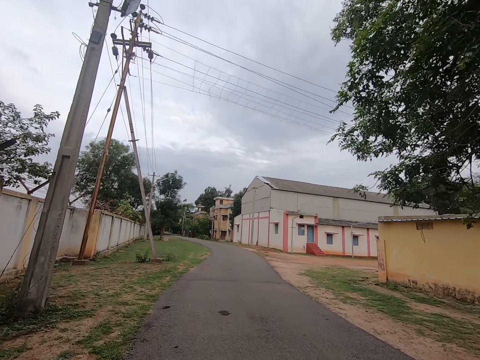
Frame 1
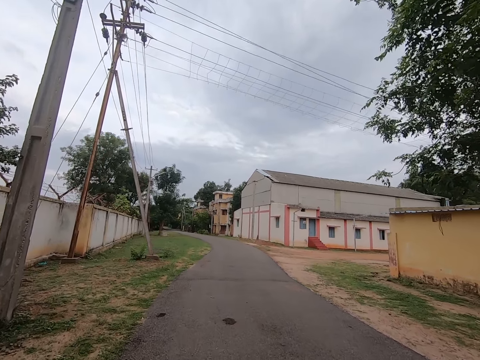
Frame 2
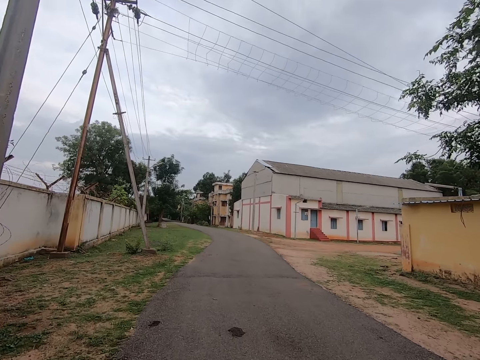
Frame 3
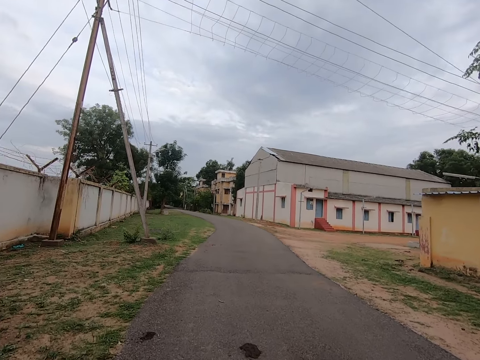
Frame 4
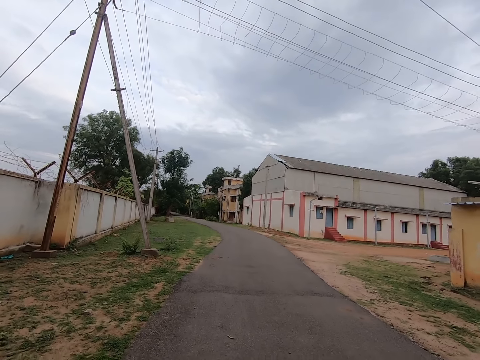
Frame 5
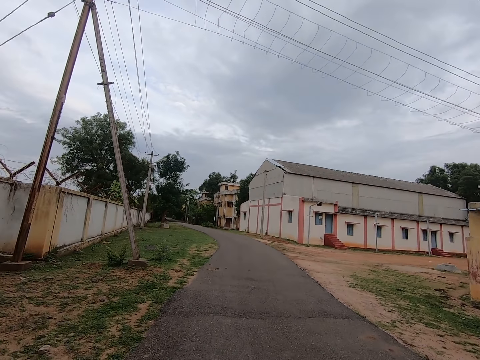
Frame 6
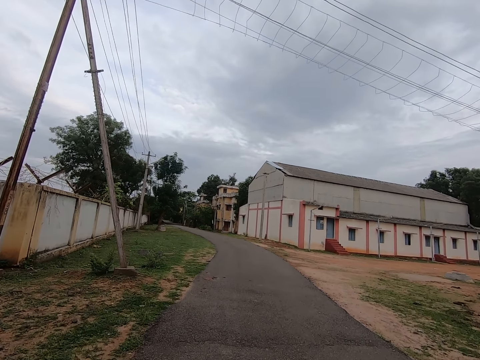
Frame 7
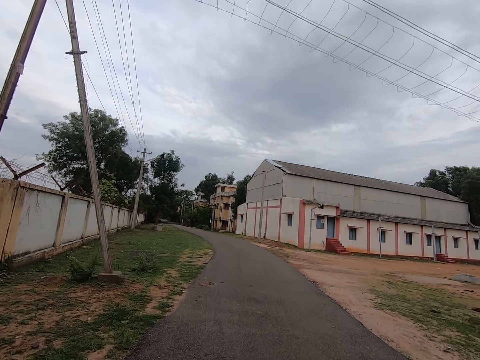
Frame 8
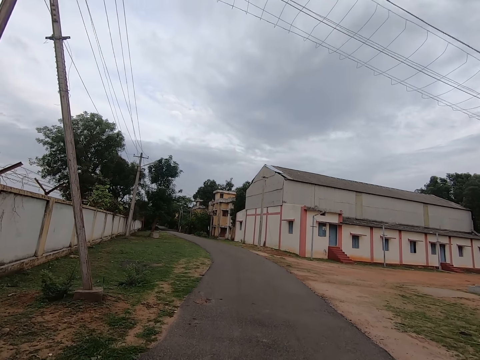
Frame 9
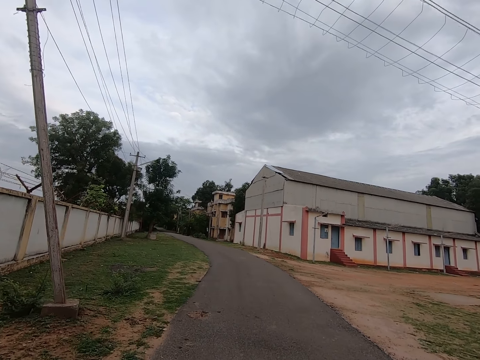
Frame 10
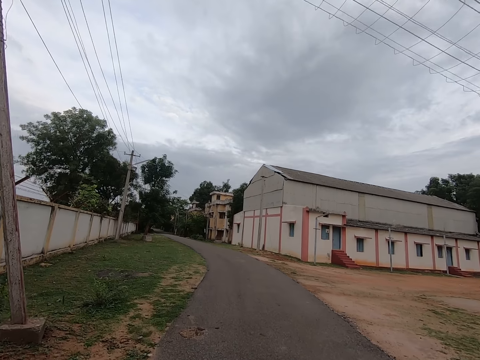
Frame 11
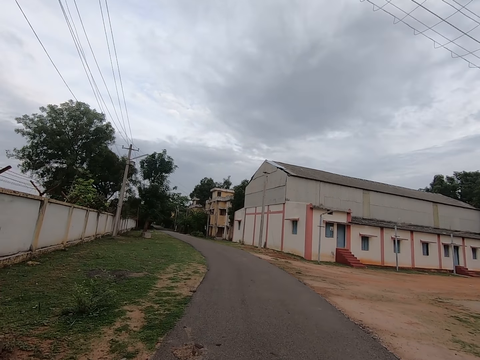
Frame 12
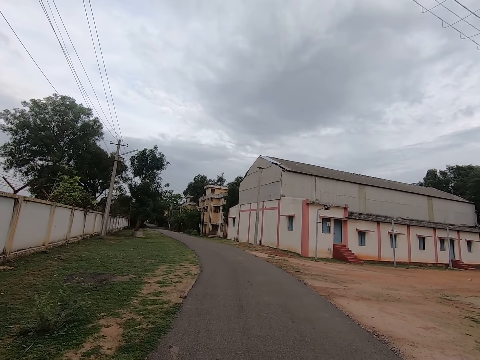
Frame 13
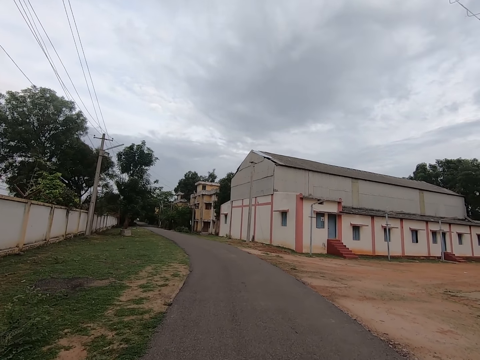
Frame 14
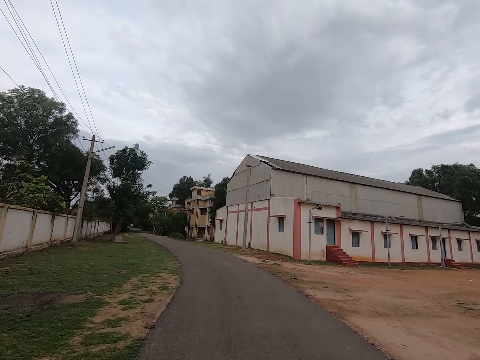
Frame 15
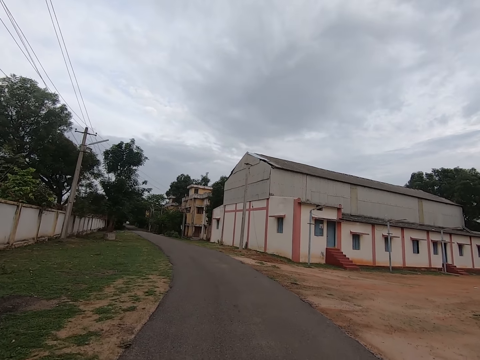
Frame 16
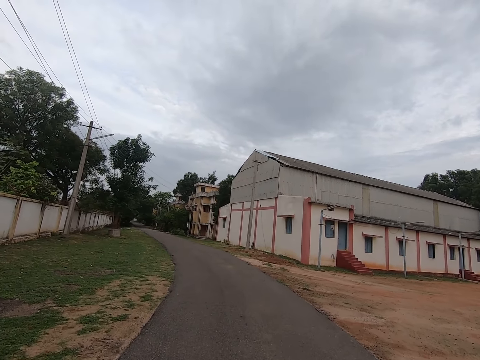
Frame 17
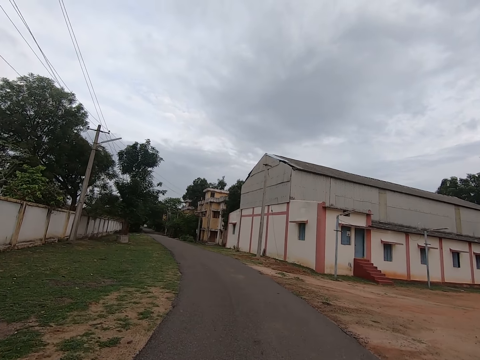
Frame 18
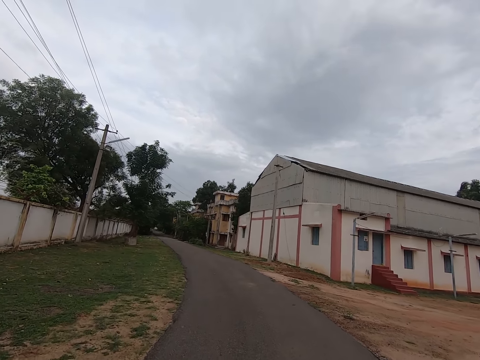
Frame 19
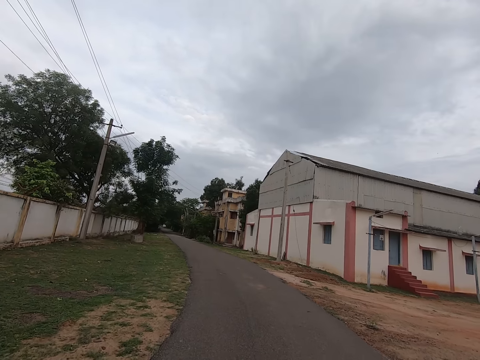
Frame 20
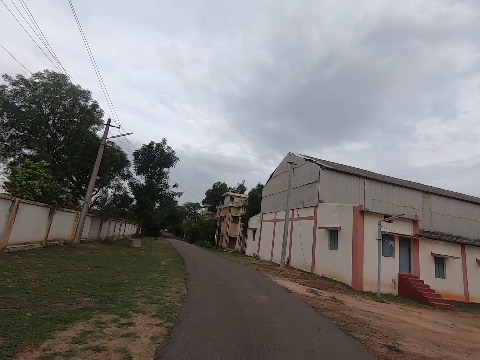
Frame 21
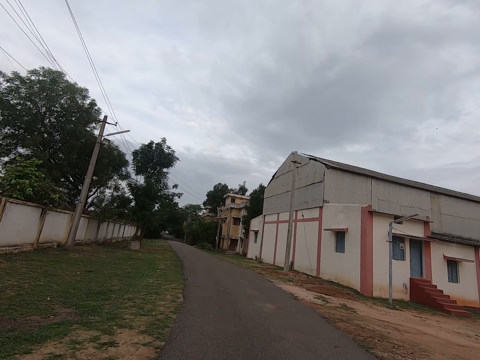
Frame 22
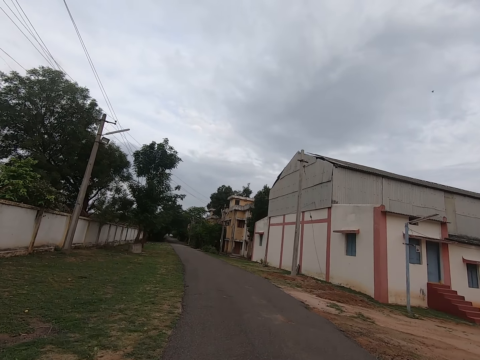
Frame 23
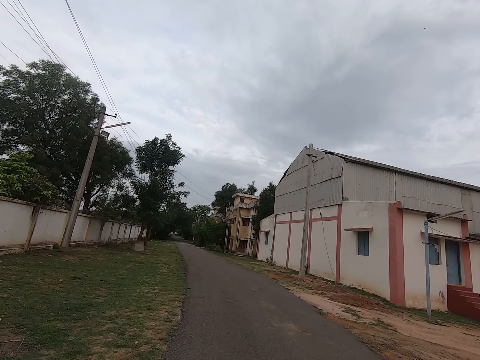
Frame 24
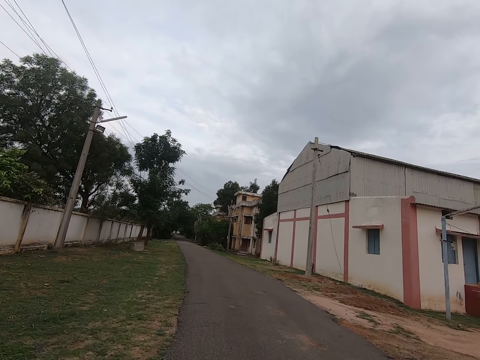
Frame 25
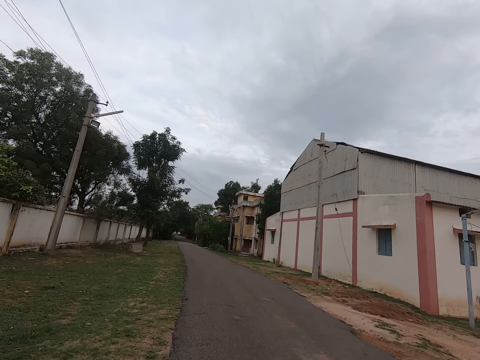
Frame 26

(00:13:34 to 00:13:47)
The camera wearer walks in front. They look in front.

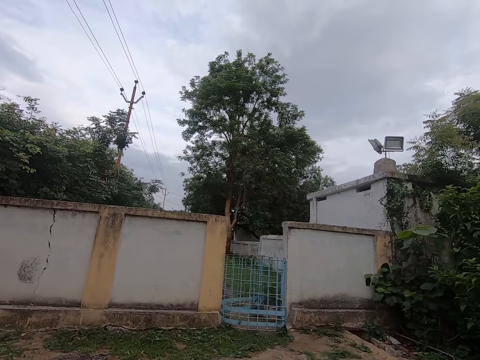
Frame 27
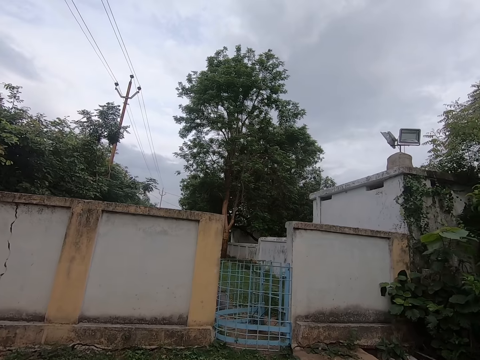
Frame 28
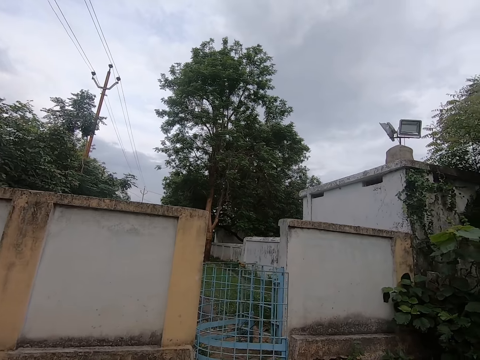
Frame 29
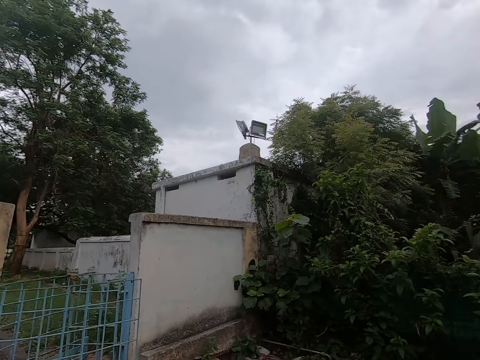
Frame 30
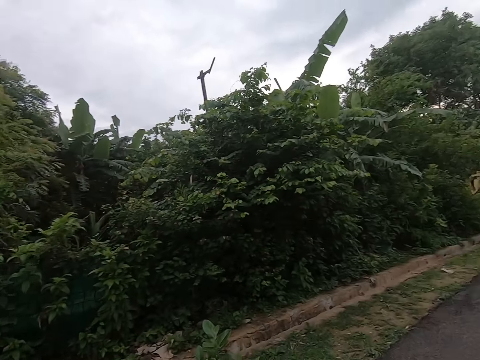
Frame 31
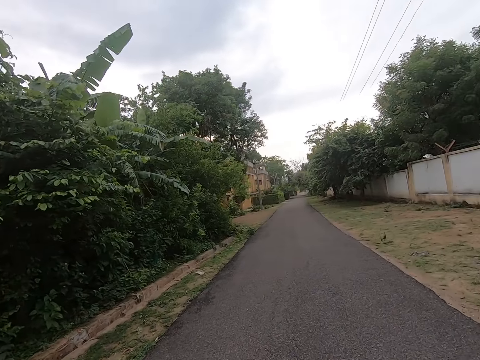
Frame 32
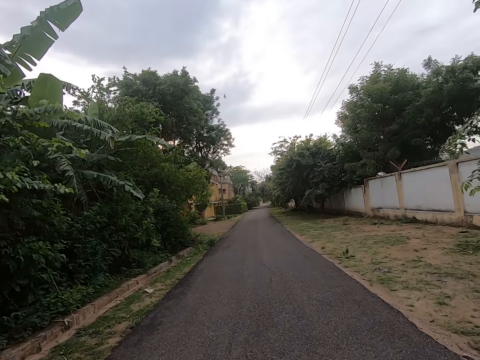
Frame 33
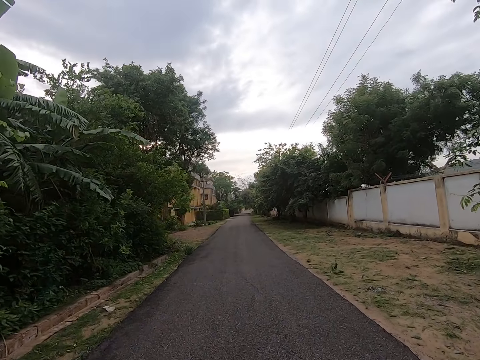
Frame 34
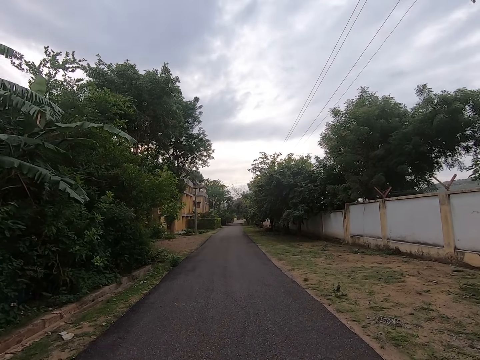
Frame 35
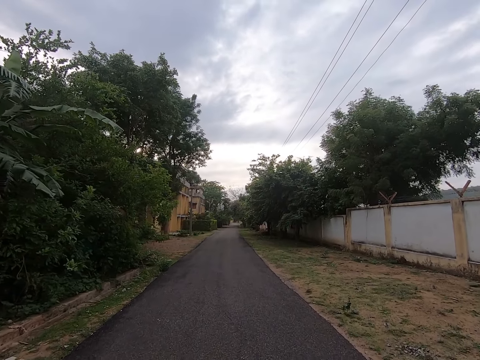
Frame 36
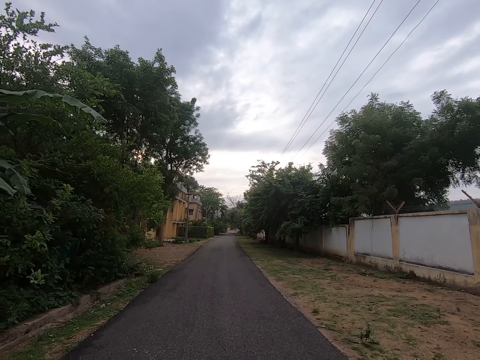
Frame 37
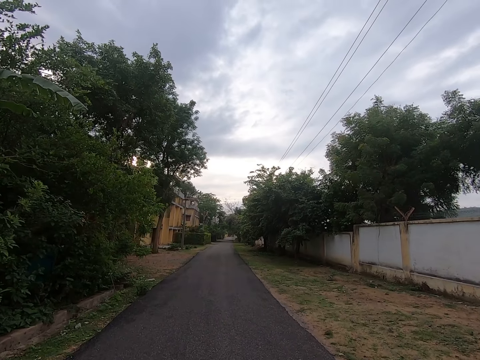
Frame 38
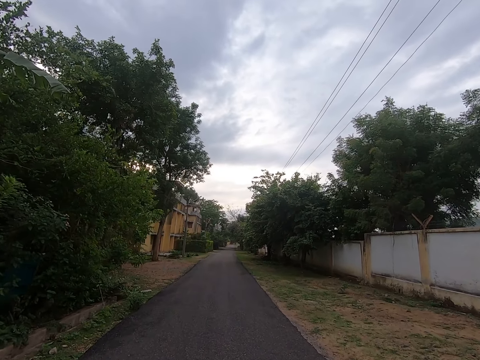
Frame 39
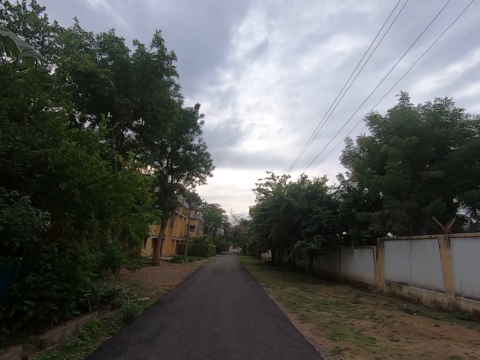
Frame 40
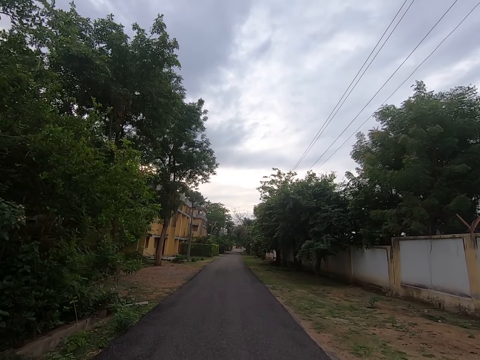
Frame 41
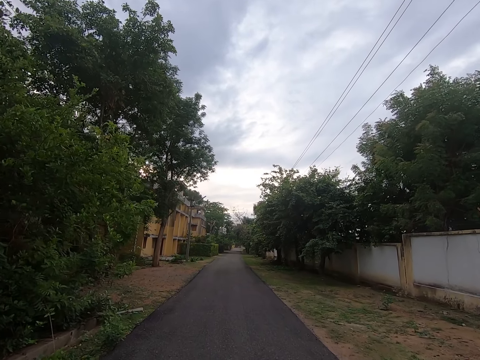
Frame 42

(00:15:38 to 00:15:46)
The camera wearer looks around. They turn around. They walk along the road.

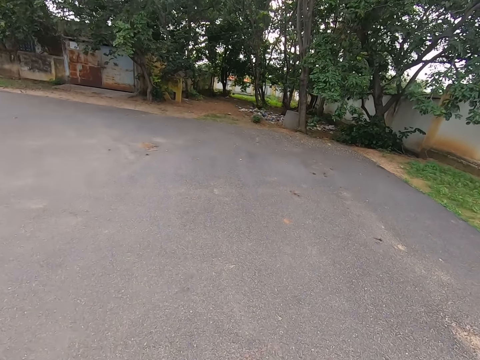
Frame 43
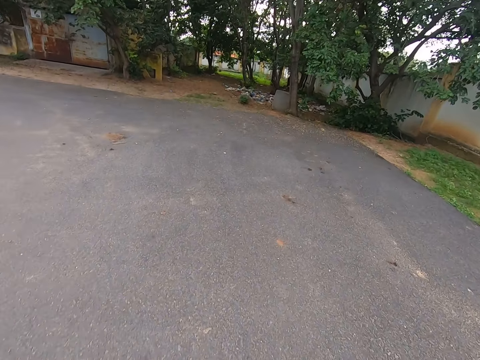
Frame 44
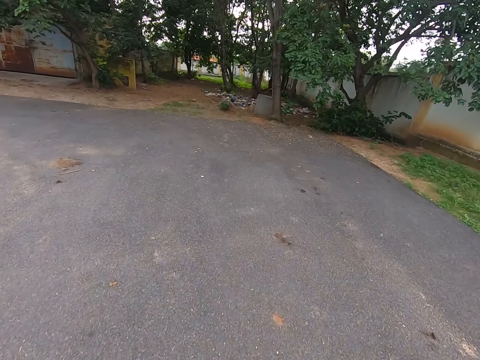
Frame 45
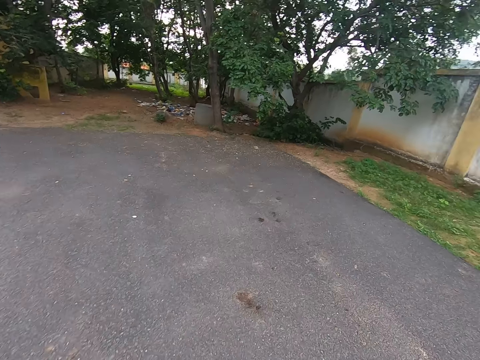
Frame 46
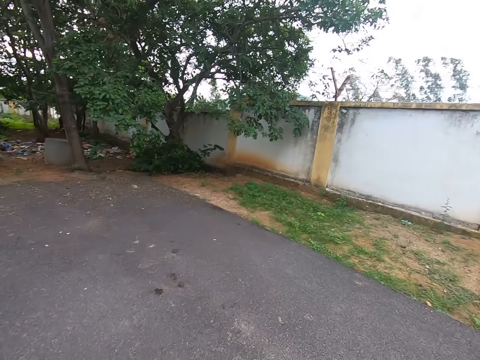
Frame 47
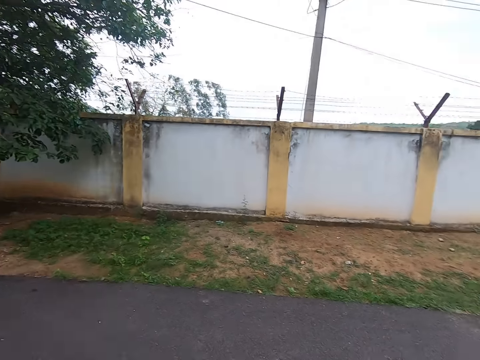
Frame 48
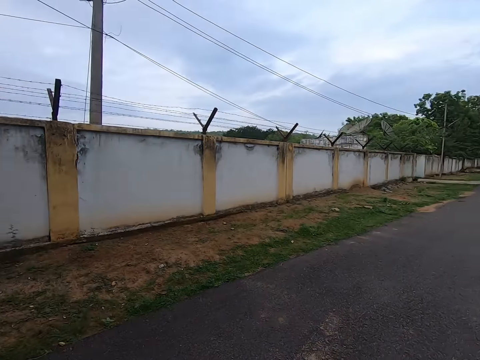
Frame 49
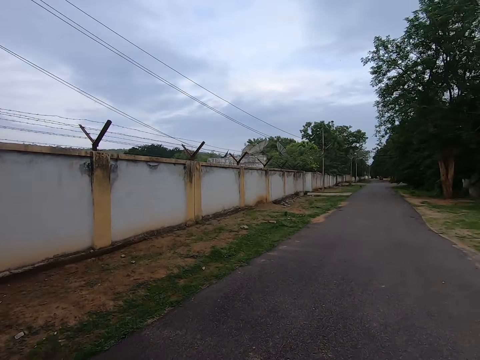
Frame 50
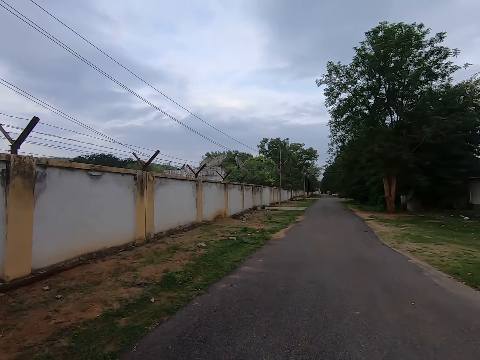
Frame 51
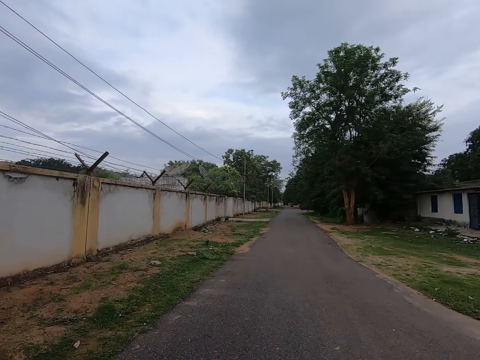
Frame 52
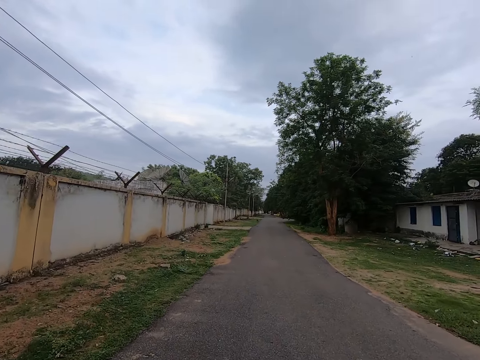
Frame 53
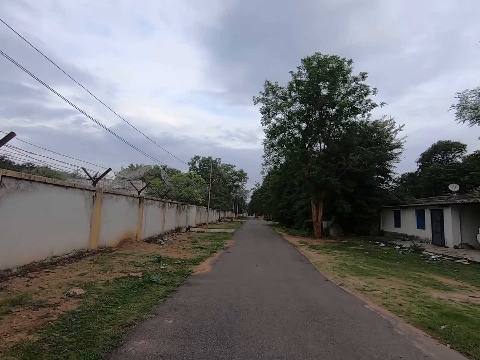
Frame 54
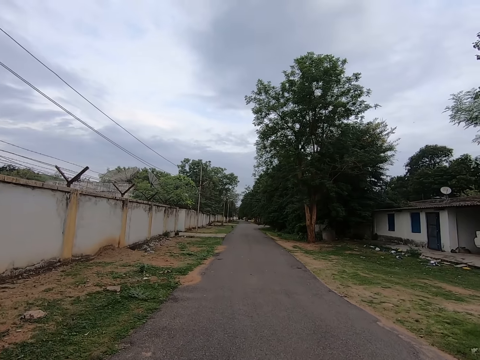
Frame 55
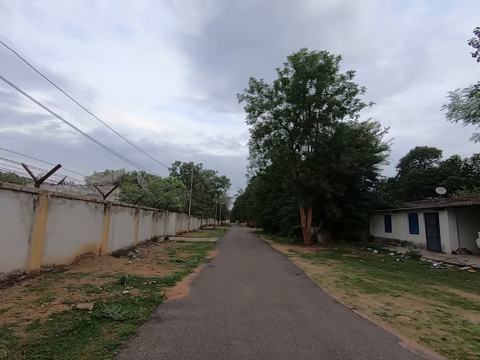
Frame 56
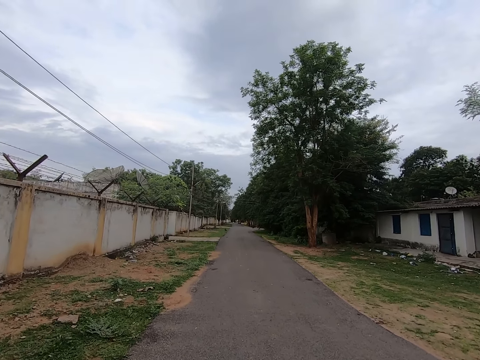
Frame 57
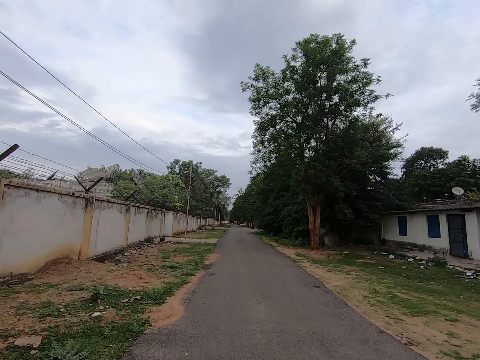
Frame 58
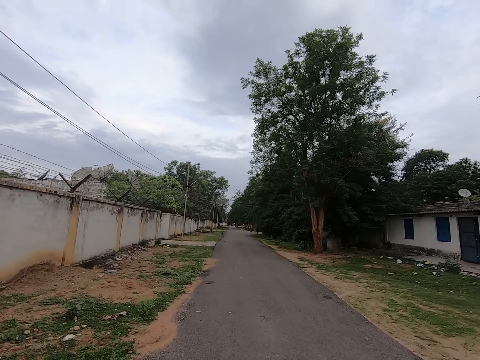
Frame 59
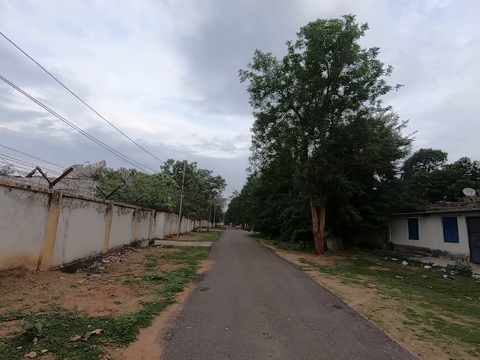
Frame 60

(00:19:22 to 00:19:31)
The camera wearer turns around. They walk on the road.
